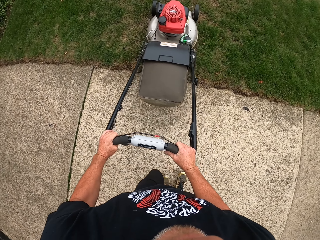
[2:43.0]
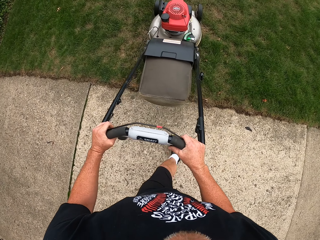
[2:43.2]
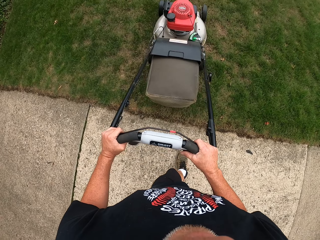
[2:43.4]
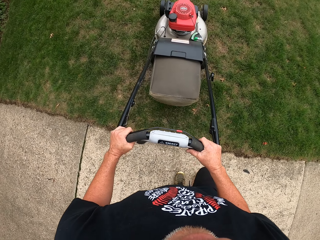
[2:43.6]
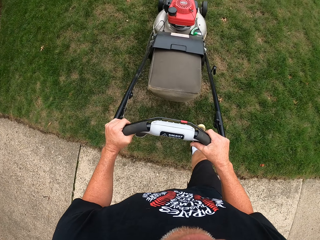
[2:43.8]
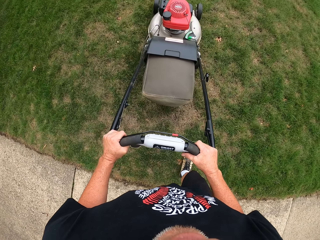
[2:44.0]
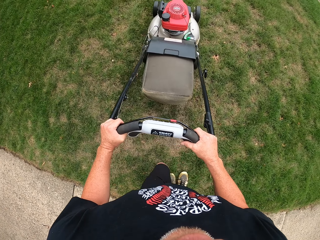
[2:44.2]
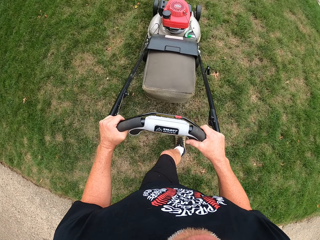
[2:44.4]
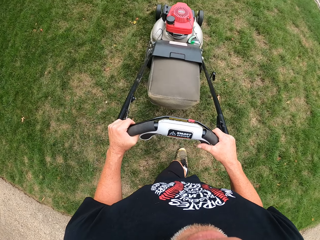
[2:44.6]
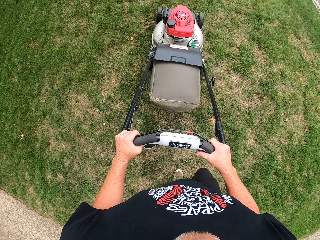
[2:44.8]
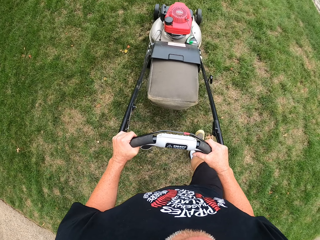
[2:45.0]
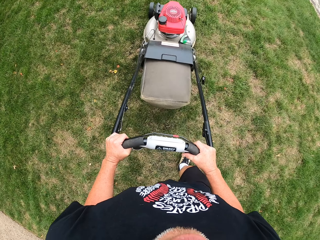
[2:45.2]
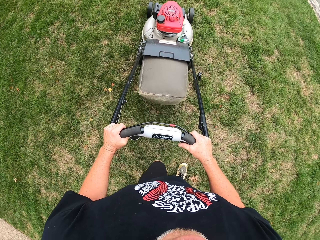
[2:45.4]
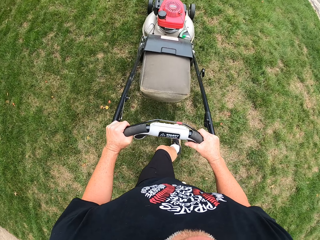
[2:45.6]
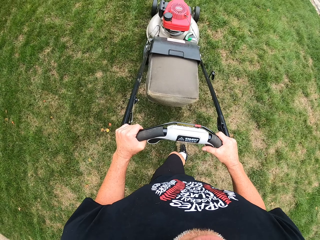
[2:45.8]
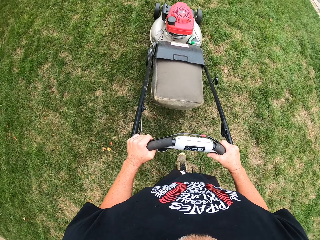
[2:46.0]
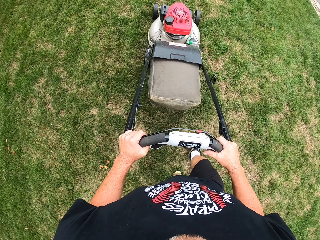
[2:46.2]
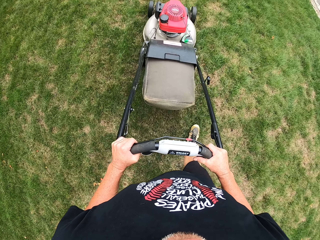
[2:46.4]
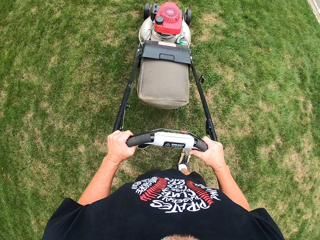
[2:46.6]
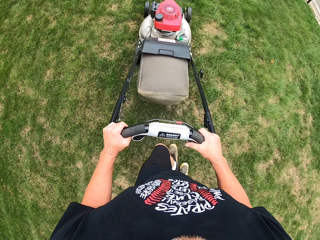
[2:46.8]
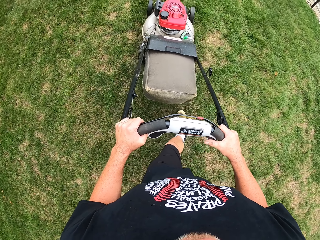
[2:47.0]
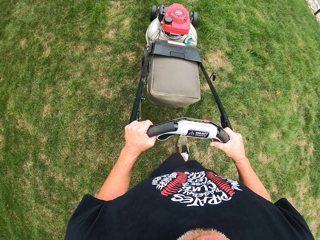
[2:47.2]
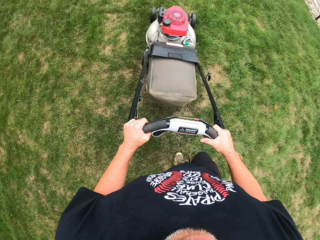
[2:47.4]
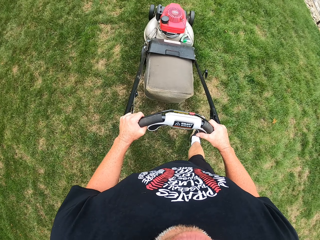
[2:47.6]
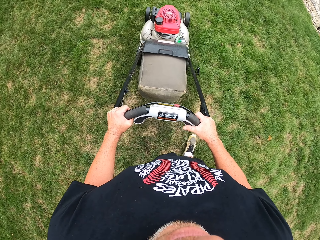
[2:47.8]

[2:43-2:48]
The camera wearer mows grass around the compound using a lawn mower.

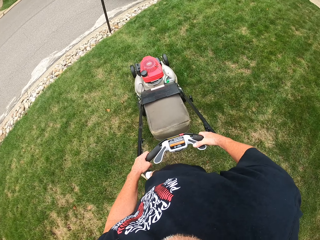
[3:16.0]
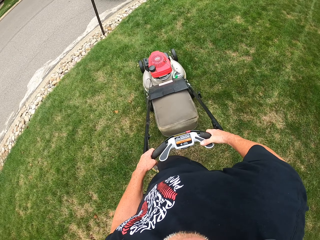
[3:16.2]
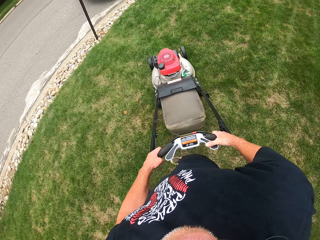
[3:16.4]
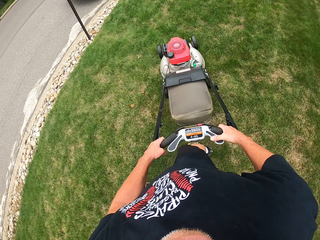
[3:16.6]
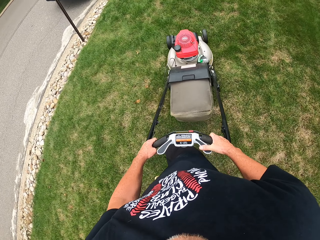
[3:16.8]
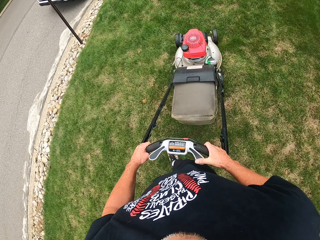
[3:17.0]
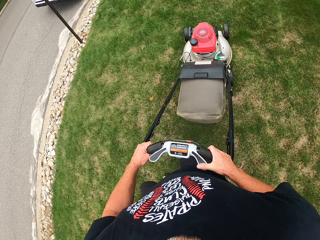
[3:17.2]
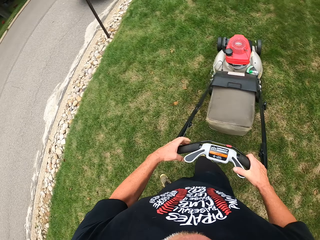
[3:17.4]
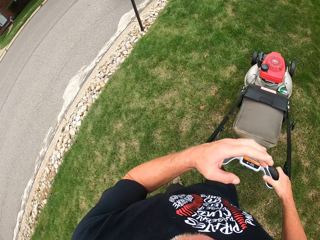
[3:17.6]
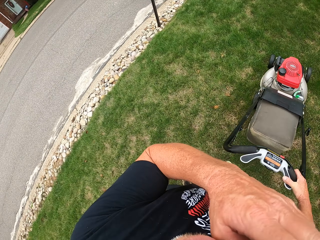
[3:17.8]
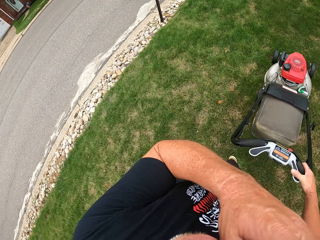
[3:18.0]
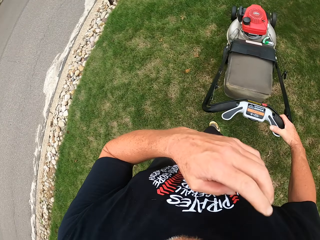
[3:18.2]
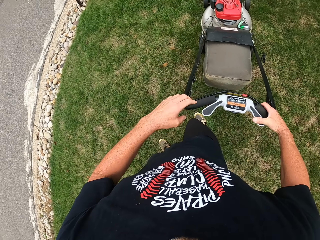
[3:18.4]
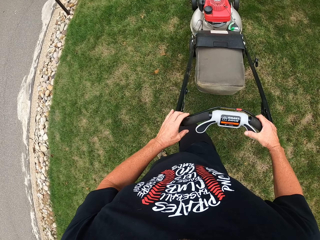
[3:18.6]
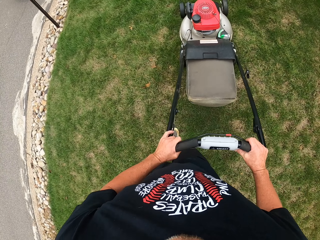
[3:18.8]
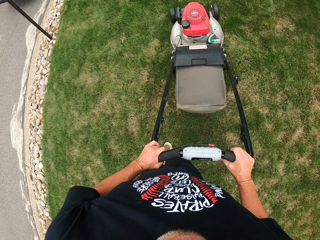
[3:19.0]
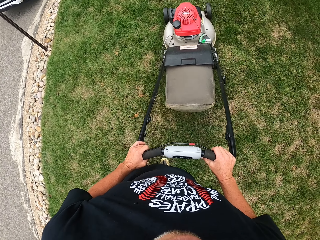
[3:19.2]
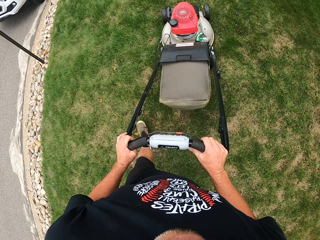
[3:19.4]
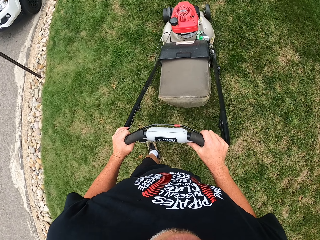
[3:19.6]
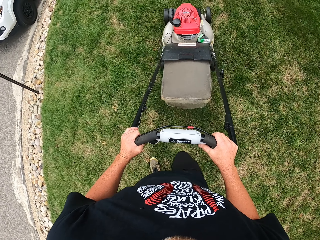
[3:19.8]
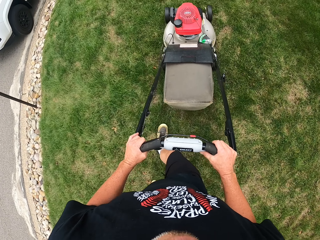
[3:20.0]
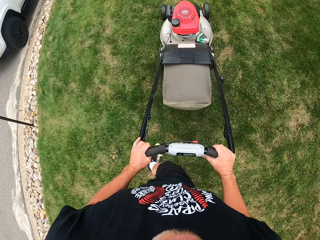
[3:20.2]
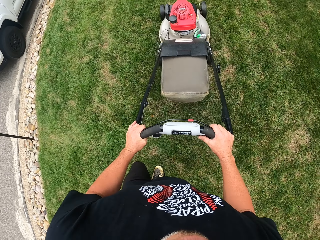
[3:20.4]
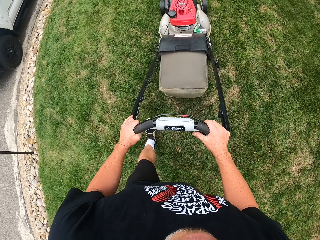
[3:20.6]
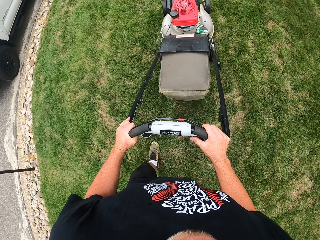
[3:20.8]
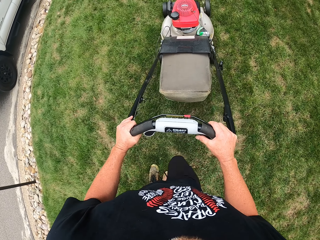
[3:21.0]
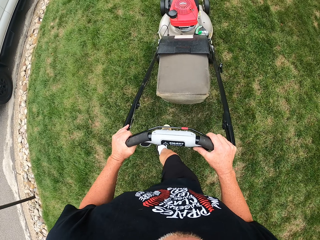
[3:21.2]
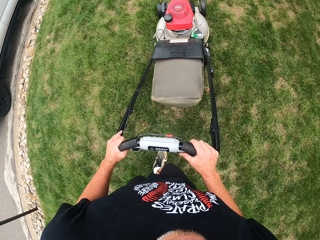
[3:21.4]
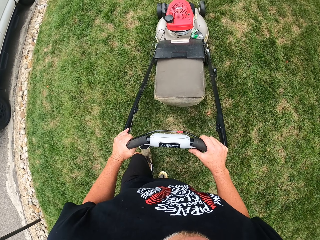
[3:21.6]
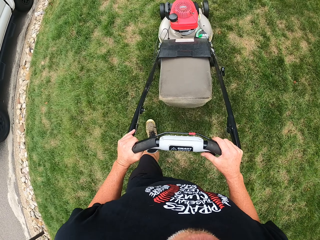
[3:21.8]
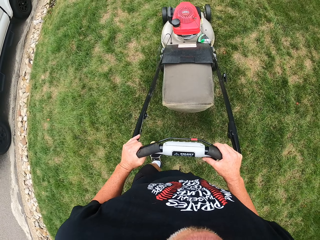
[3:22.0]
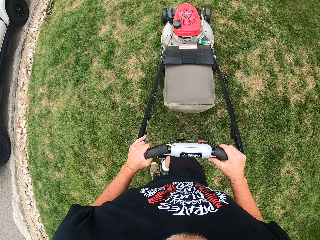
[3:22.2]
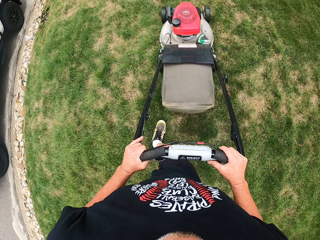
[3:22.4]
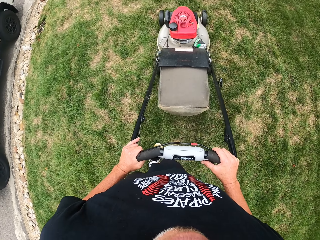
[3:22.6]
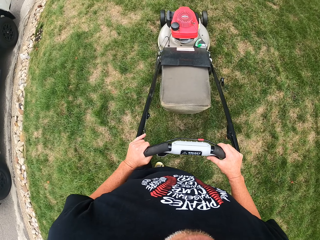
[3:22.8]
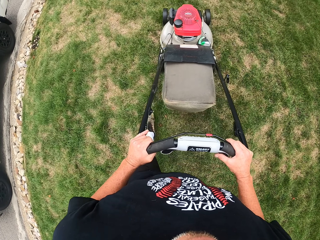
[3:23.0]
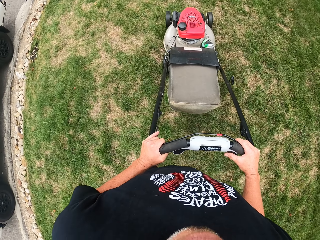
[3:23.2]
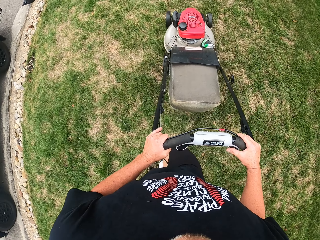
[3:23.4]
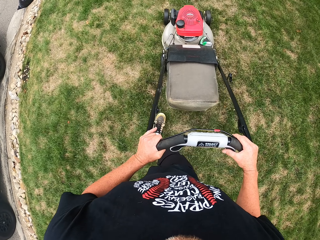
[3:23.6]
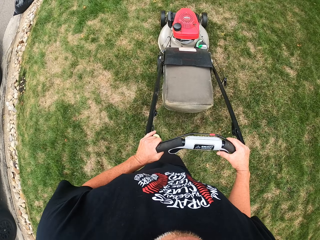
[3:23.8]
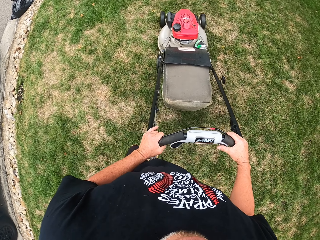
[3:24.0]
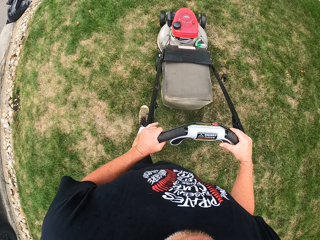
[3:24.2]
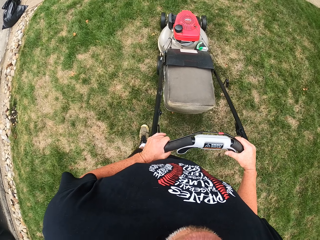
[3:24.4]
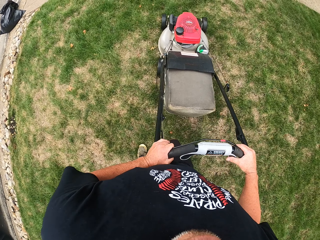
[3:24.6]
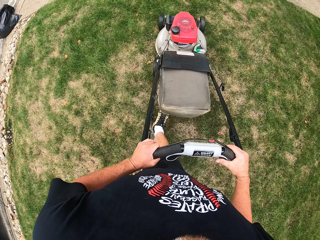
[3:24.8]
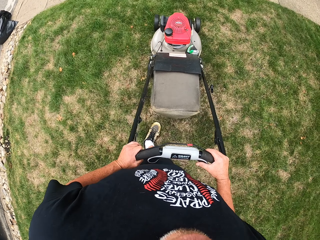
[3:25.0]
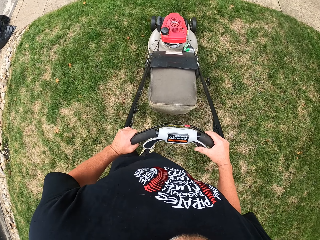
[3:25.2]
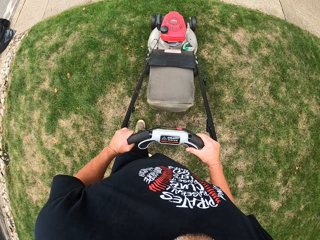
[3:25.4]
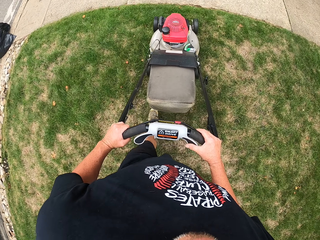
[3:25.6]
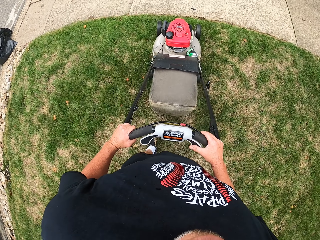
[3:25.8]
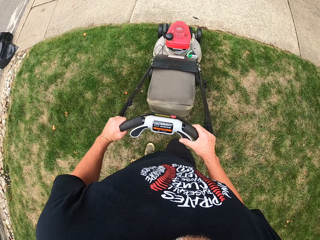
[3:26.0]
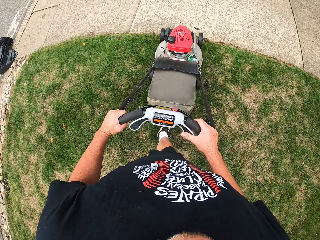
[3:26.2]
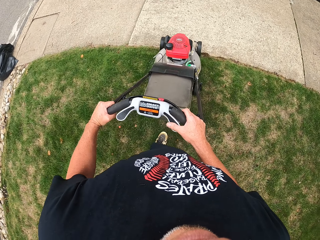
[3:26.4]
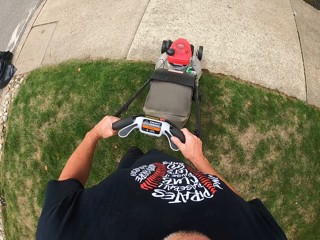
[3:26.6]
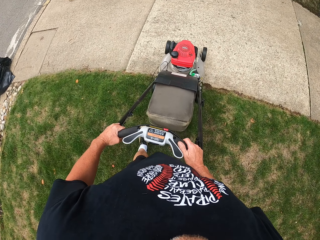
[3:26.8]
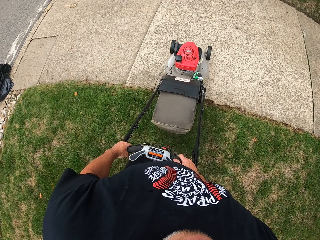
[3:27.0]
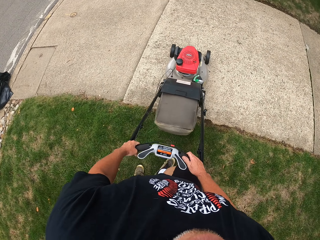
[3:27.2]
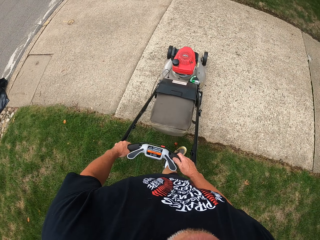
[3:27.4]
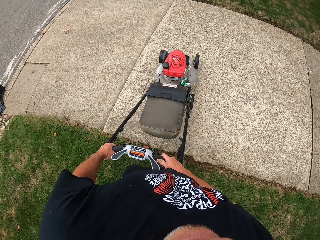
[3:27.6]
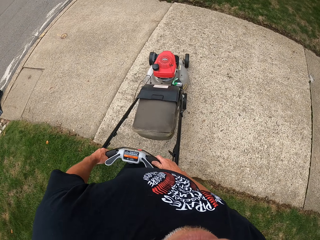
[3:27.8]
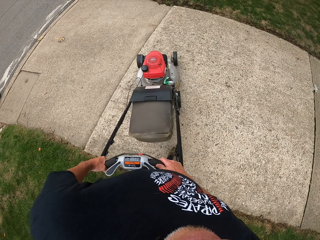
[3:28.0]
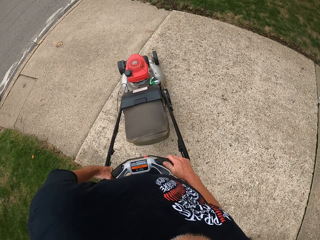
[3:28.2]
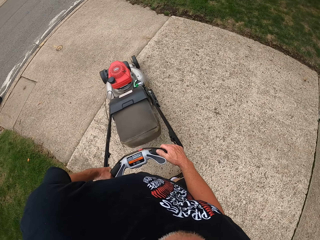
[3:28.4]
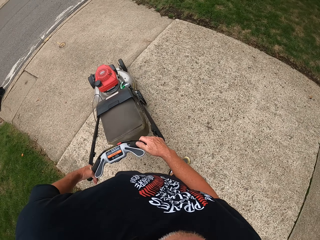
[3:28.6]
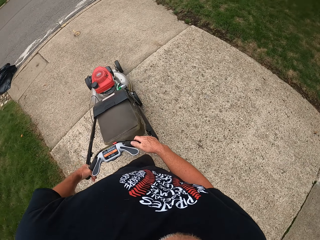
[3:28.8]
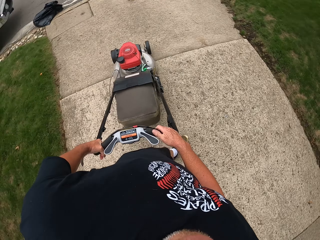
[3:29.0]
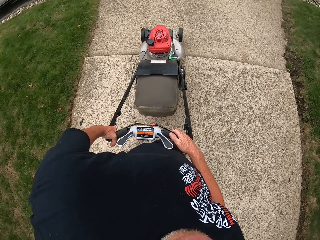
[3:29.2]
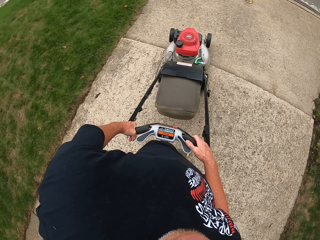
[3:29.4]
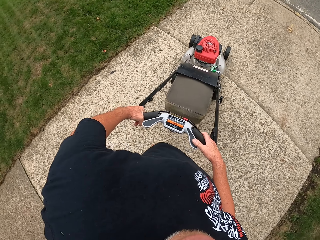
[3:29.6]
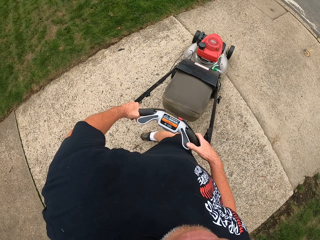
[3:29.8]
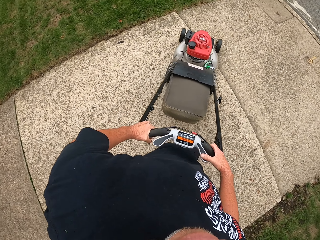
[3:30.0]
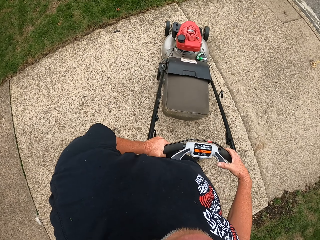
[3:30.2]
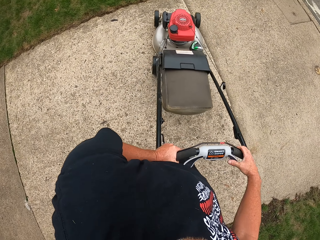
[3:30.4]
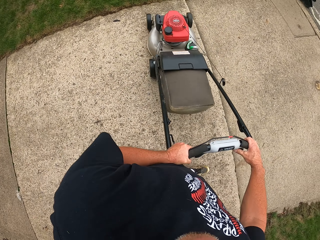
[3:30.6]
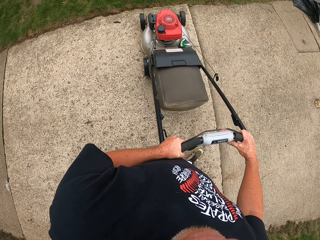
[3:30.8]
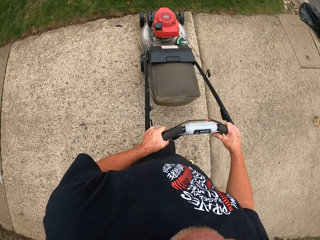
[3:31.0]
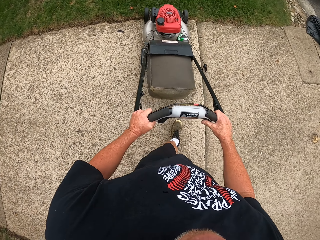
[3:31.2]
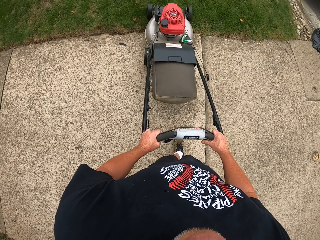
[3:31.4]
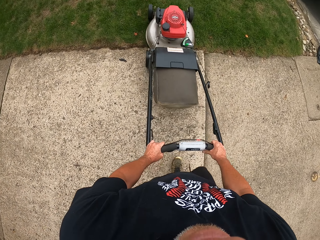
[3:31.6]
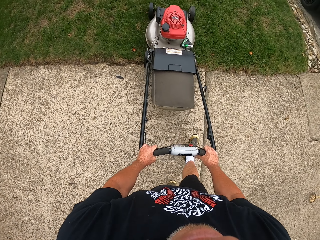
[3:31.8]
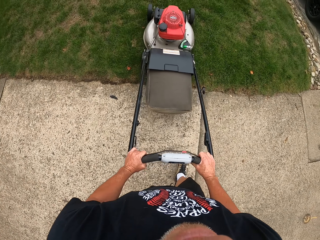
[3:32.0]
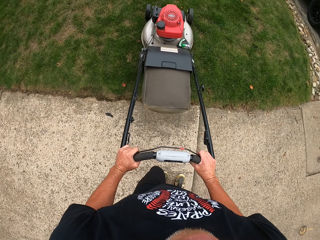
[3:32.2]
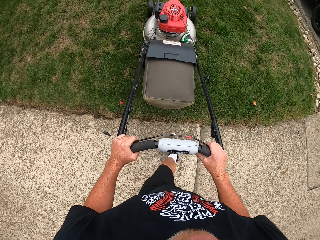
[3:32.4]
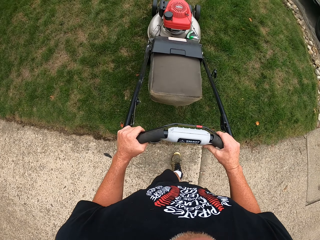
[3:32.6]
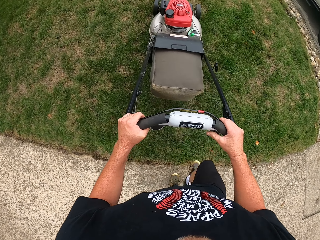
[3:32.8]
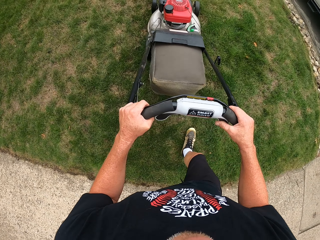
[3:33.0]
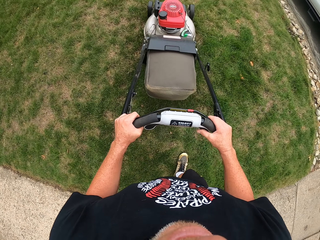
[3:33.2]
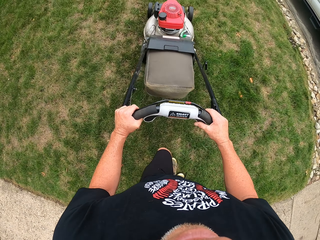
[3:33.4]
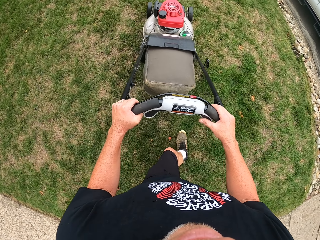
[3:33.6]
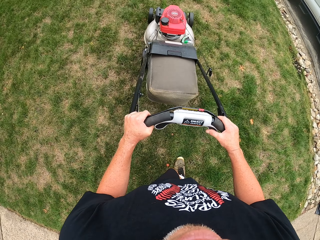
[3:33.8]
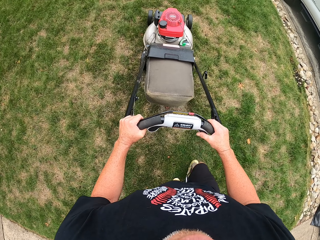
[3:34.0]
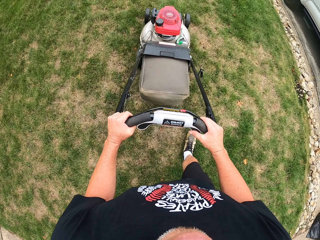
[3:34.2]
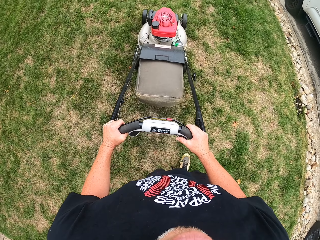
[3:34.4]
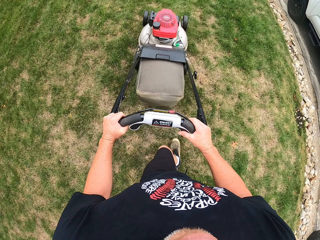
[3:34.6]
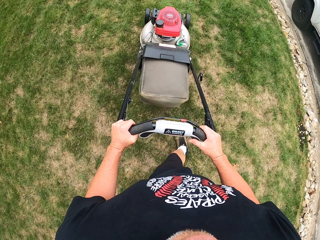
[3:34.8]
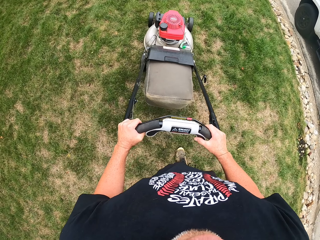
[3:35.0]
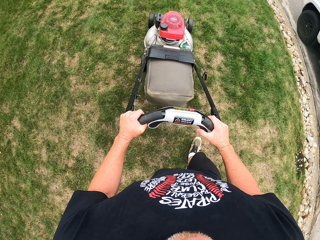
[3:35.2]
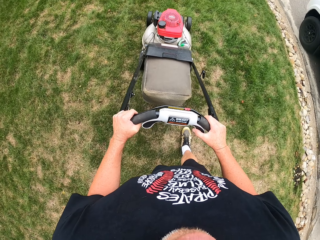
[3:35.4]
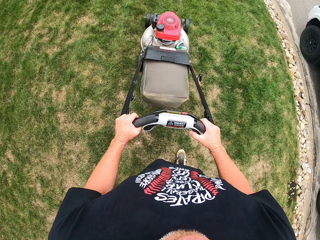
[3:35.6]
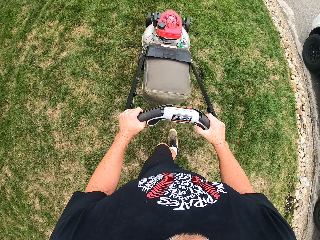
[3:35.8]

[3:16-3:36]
The camera wearer lifts the left hand. They mow grass around the compound using a lawn mower. They turn the lawn mower around on a pavement. They mow grass around the compound using the lawn mower.
